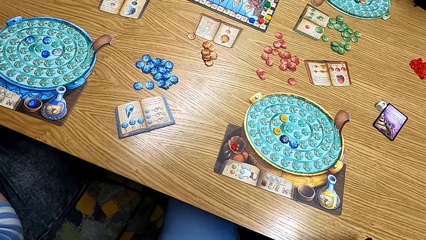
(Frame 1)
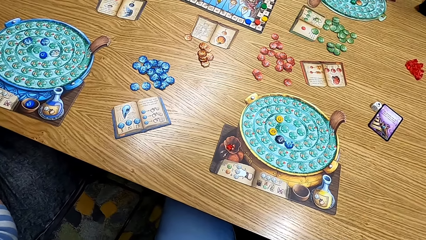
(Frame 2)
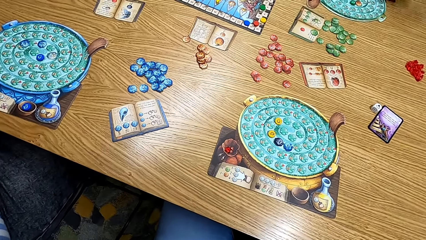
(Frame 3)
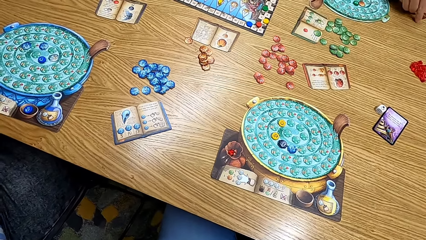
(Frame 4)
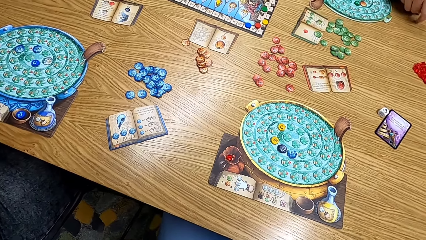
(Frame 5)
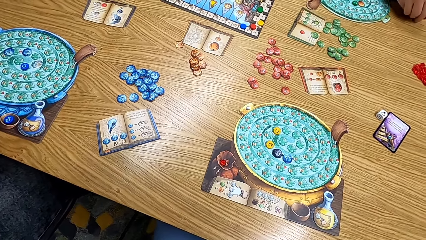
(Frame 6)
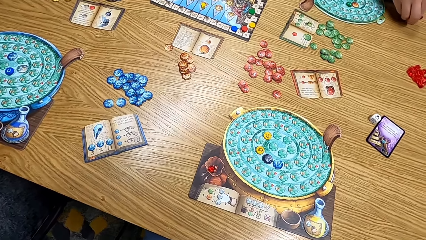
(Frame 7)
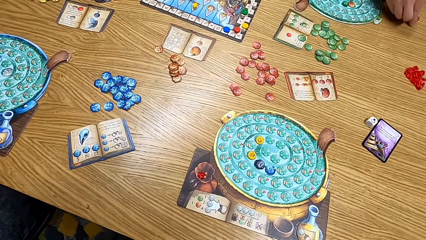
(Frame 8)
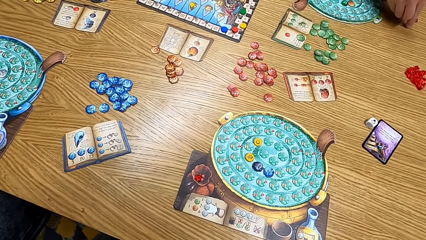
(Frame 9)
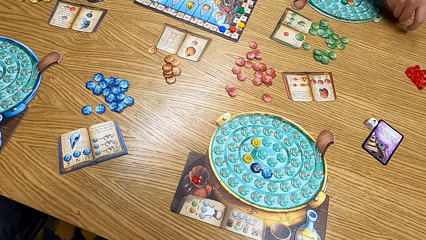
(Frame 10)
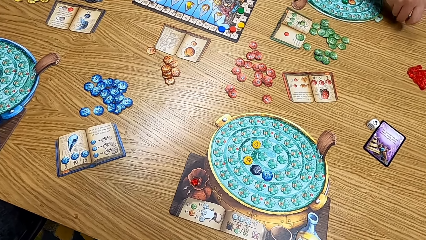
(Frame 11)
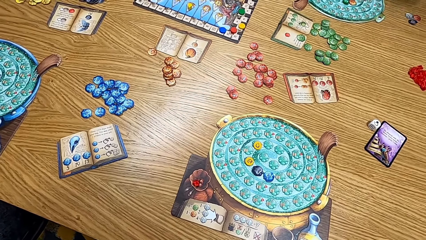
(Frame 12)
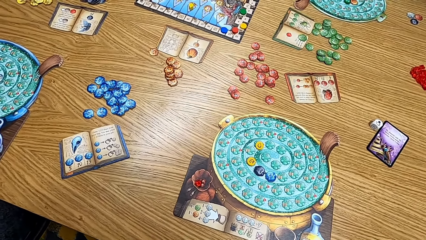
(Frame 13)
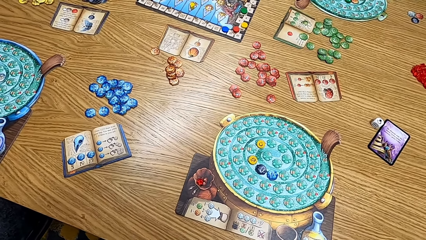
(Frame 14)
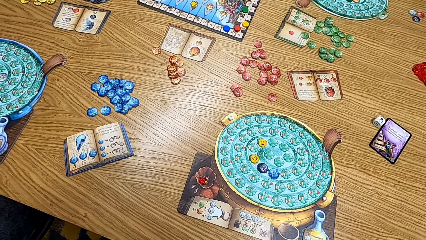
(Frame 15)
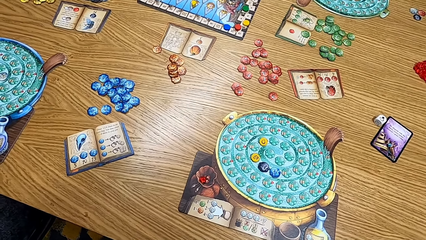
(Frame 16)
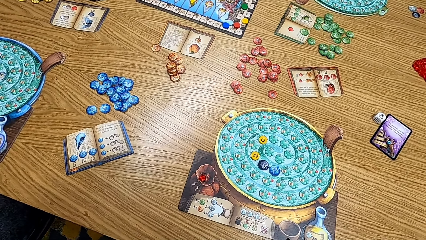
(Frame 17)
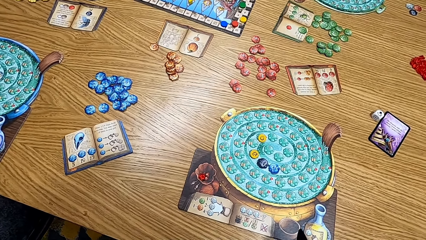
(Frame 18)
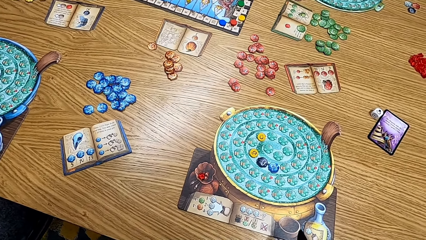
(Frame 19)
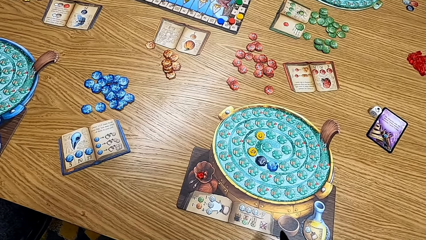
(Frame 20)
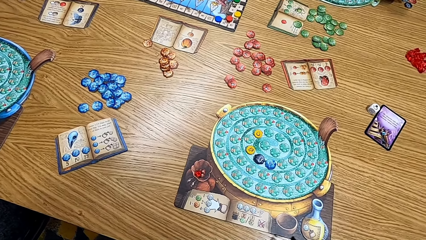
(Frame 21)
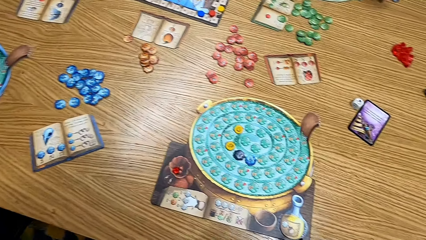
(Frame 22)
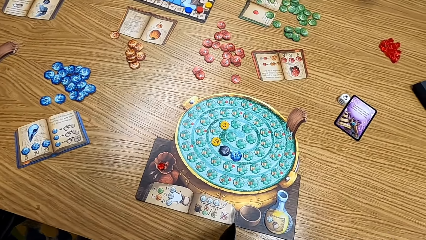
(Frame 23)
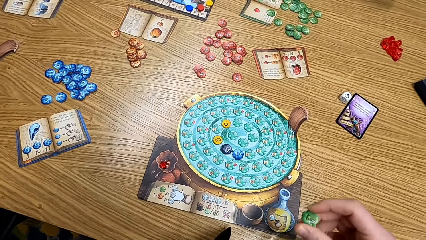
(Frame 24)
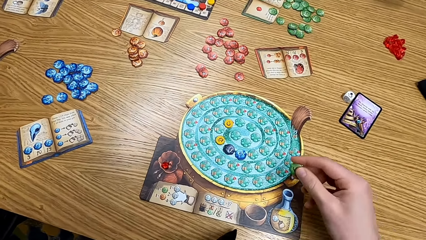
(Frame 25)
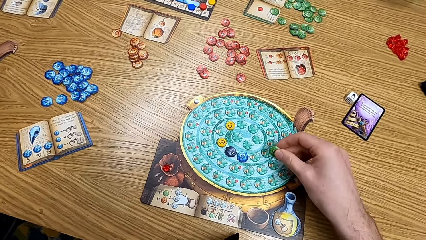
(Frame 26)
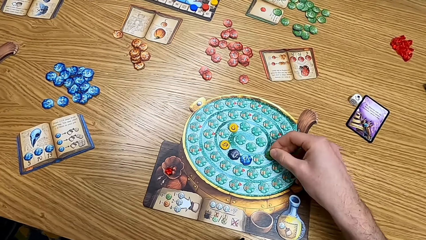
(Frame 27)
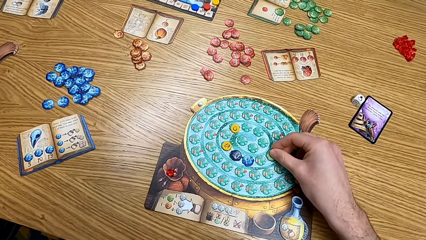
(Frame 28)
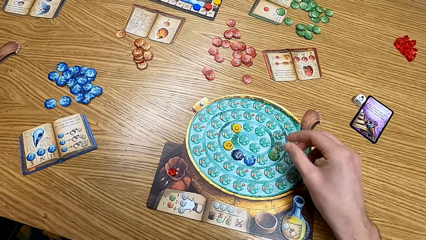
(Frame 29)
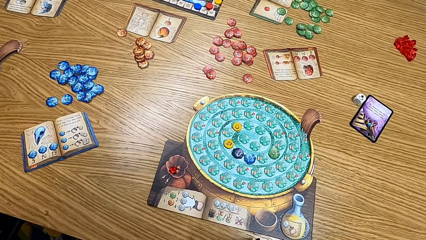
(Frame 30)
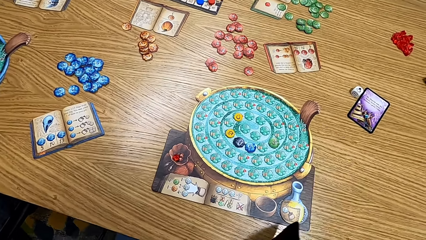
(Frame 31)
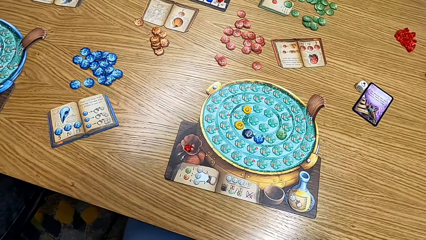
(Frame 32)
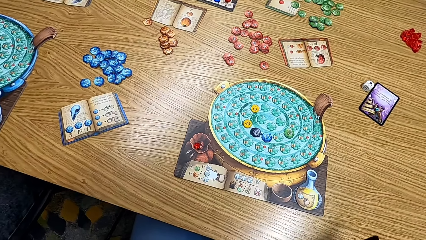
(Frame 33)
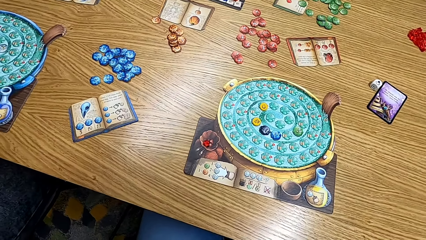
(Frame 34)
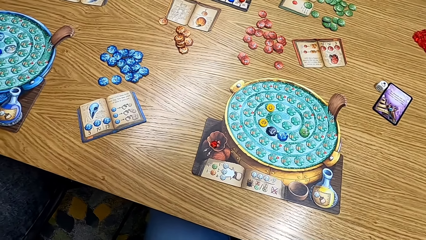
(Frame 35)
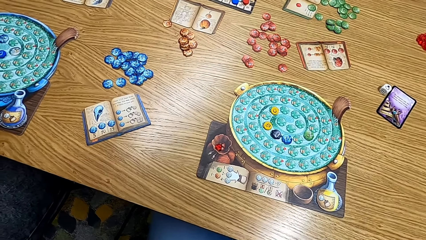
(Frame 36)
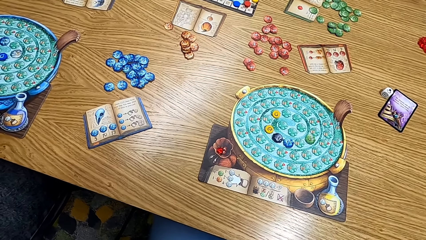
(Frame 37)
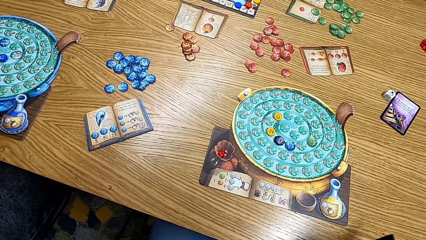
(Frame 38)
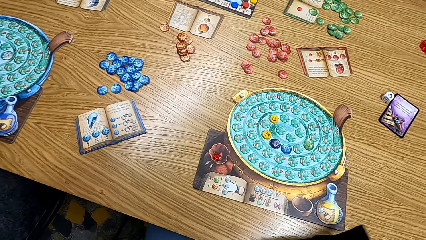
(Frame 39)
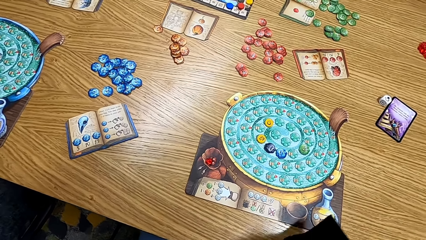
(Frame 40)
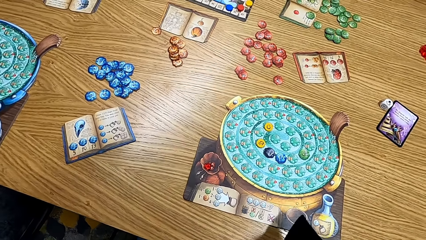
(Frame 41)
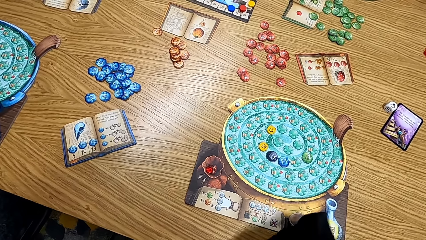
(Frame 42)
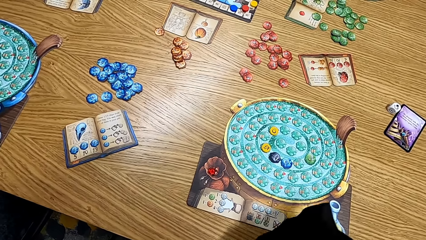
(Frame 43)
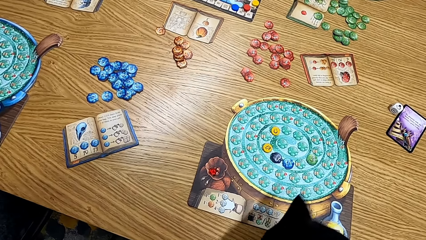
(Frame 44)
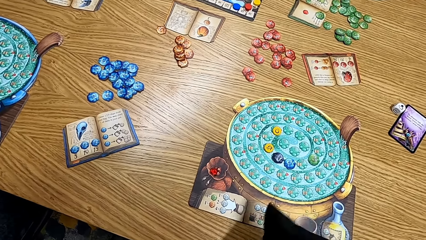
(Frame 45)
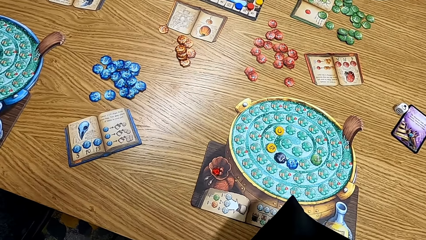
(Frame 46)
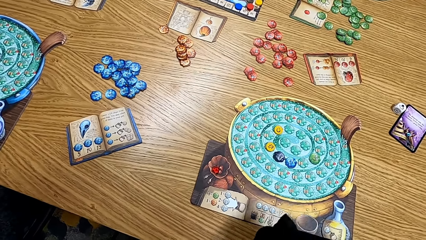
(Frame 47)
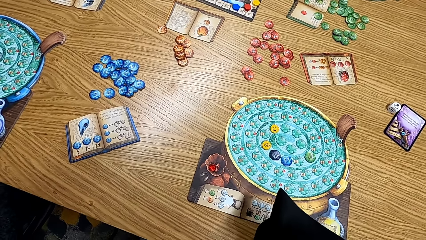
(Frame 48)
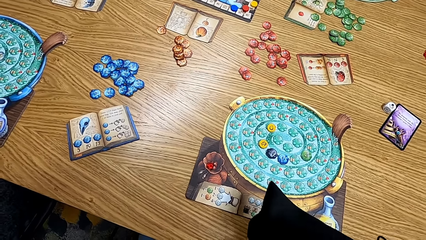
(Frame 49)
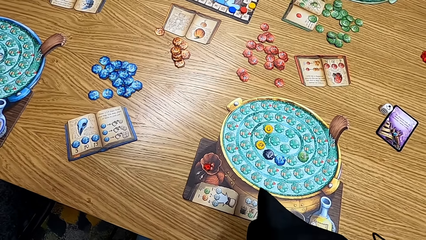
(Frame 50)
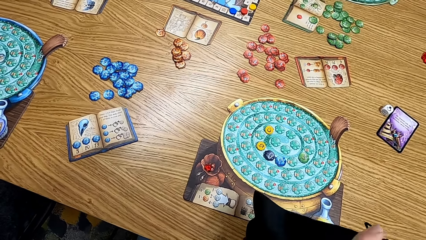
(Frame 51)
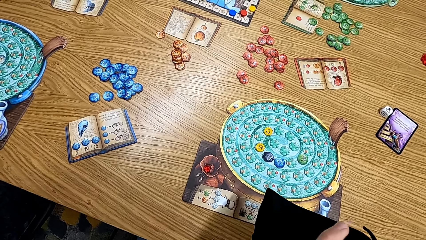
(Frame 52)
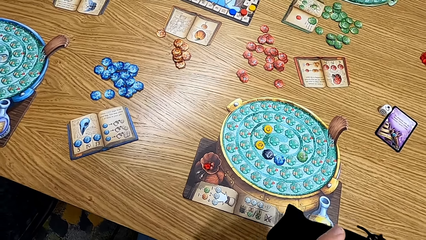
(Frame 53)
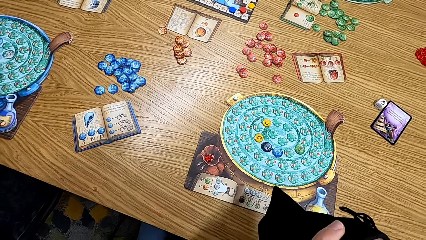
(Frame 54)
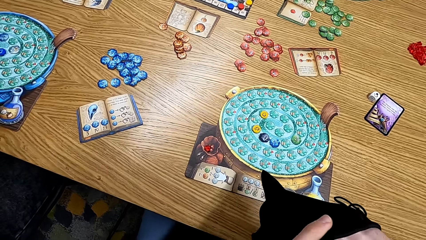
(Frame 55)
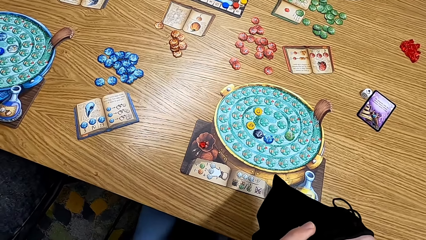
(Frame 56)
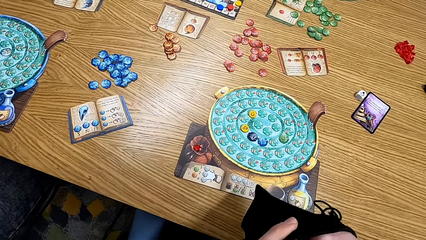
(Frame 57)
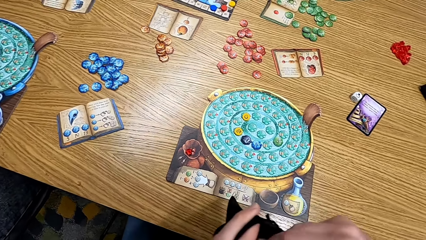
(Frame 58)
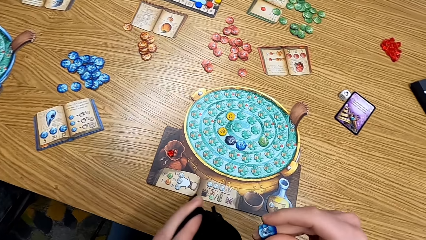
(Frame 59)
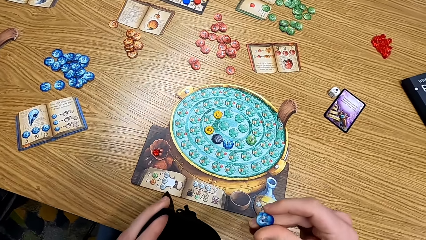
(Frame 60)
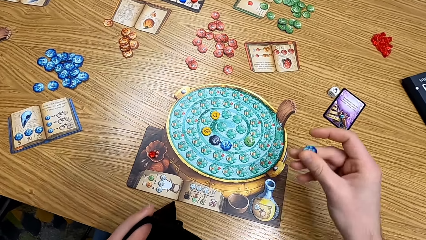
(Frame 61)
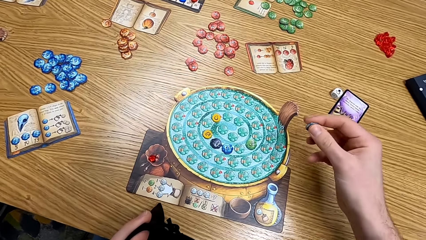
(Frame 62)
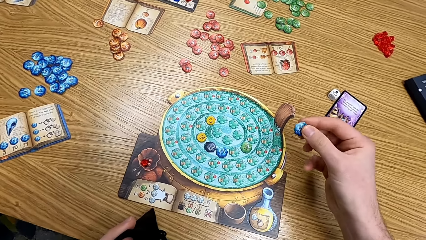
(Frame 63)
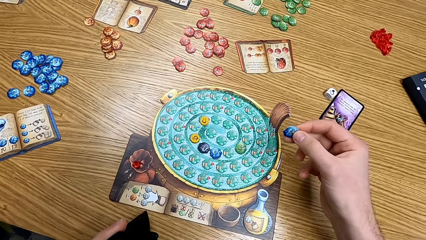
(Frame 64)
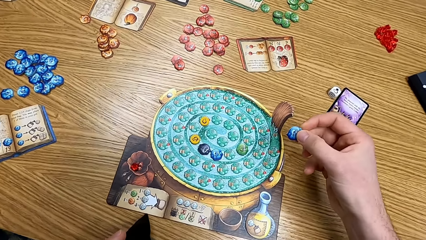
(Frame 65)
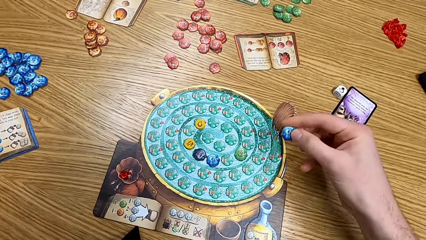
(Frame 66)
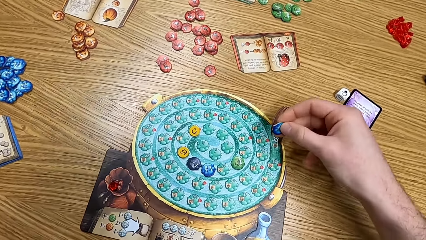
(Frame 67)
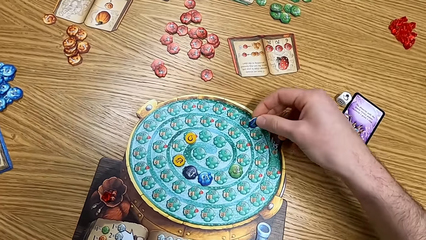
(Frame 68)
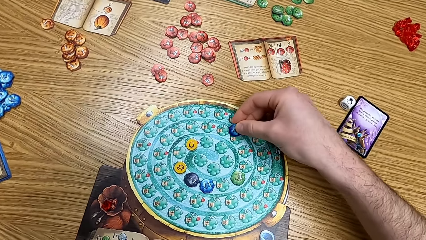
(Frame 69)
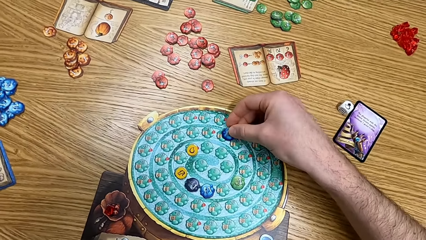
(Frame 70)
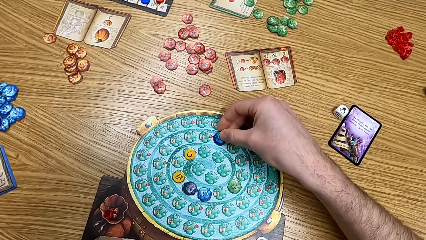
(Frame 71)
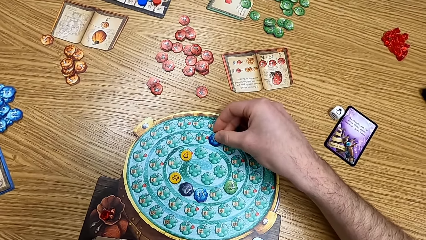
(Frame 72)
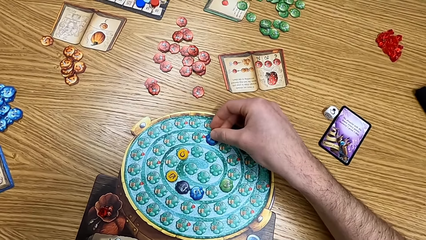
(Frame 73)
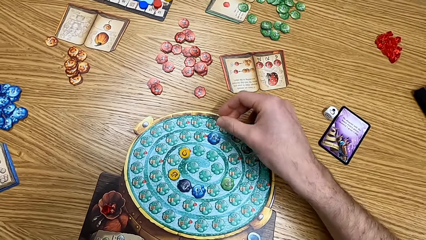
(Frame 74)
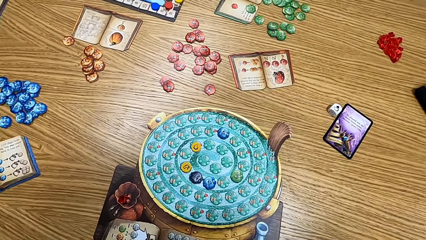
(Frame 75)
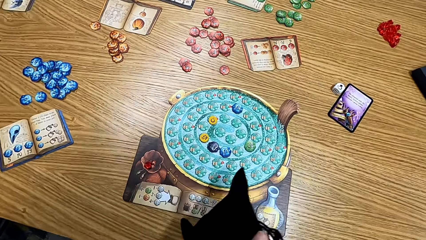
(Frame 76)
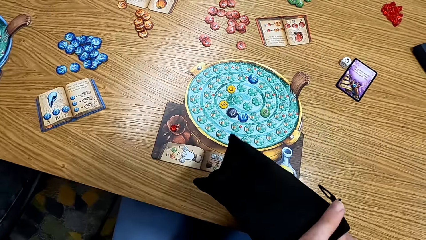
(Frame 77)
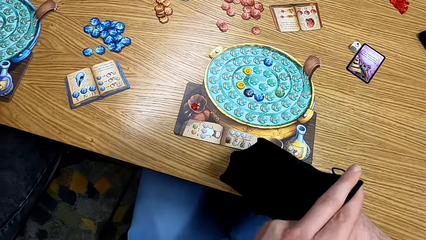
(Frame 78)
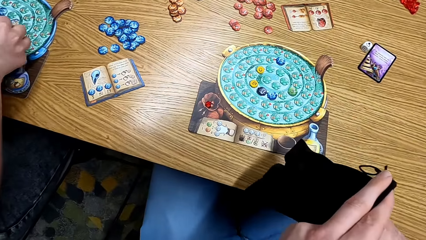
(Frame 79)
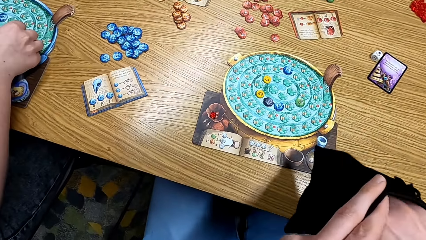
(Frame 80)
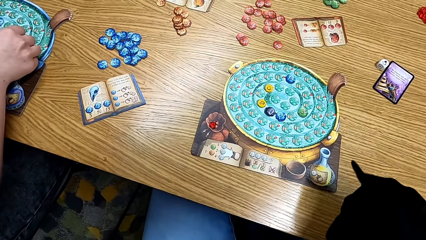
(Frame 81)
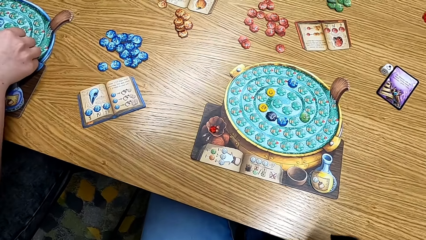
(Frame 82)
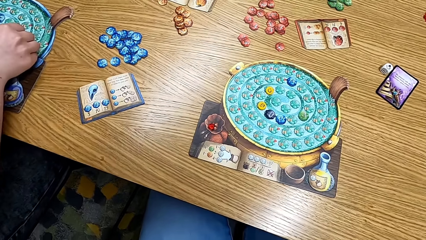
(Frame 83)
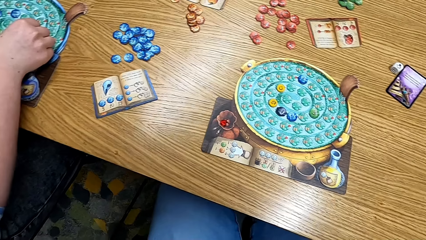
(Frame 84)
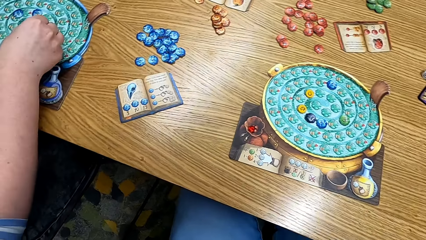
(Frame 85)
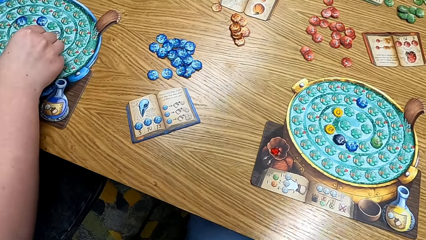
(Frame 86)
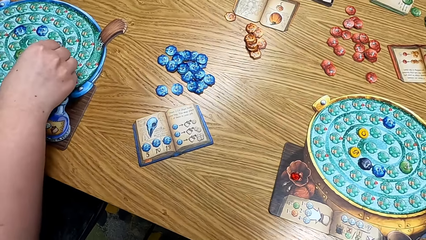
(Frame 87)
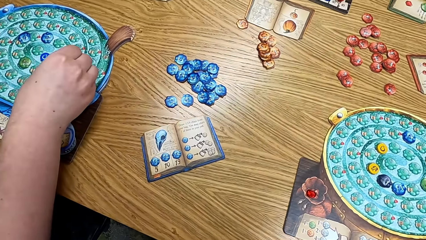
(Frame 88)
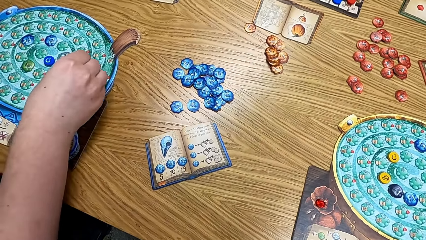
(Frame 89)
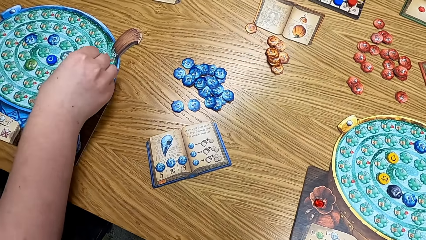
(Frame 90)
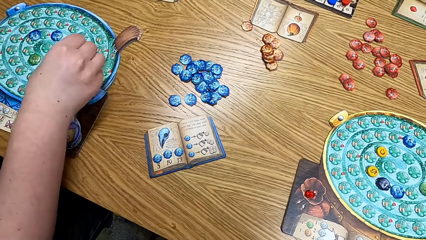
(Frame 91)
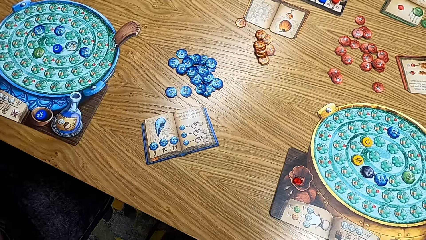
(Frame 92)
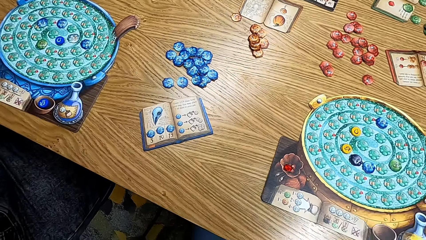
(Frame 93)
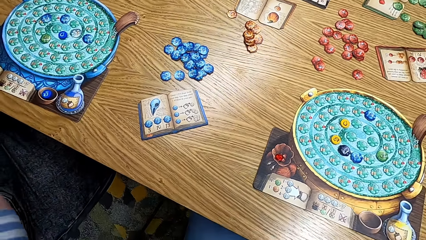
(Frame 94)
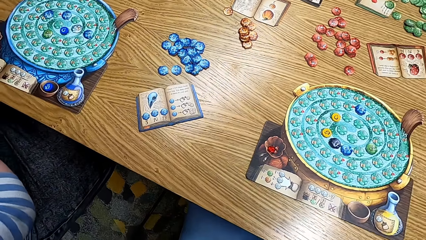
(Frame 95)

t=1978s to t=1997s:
The camera wearer shakes the cards in the bag. A man puts the cards on the table. The camera wearer looks at the table. They put the cards on the table. They shake the cards in the bag. They put the cards on the table. They play the board game. They pick up the cards from the bag. A lady plays the board game.
